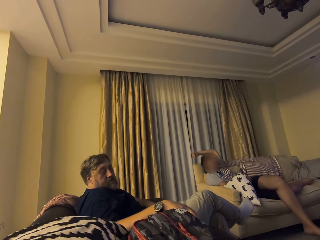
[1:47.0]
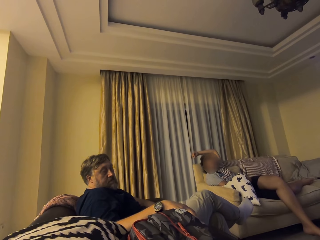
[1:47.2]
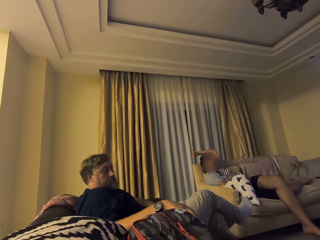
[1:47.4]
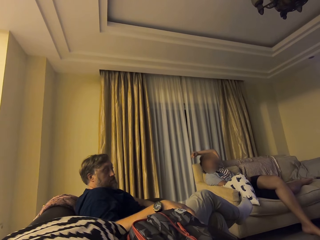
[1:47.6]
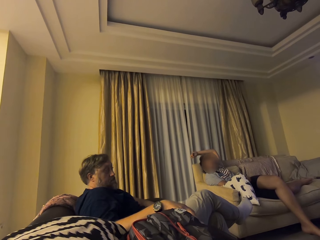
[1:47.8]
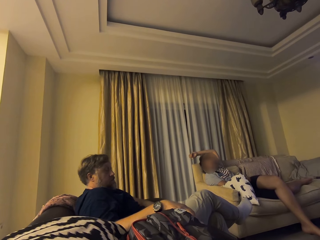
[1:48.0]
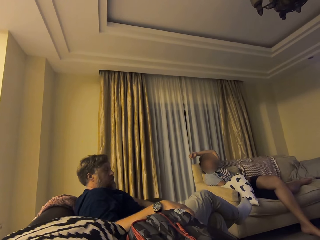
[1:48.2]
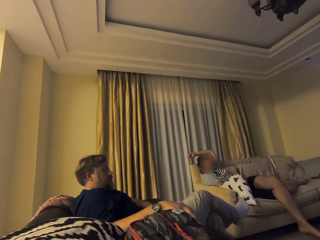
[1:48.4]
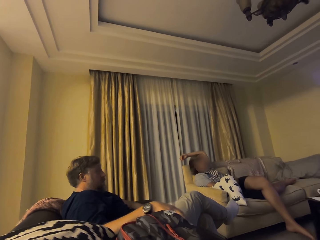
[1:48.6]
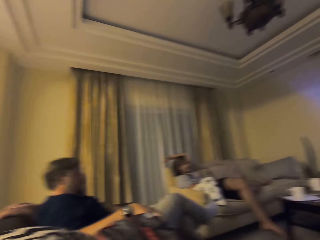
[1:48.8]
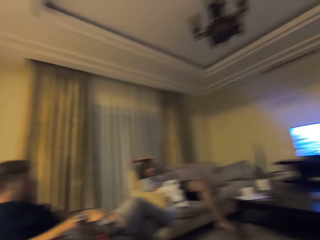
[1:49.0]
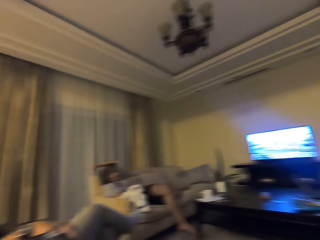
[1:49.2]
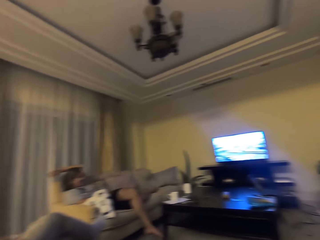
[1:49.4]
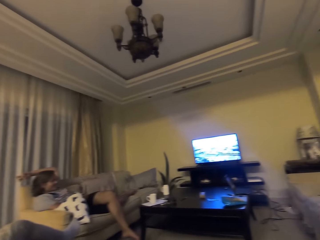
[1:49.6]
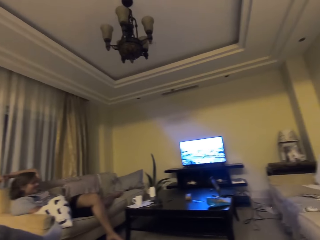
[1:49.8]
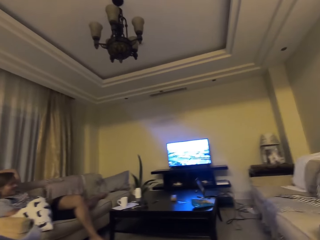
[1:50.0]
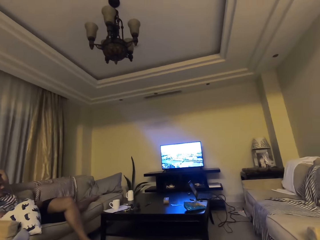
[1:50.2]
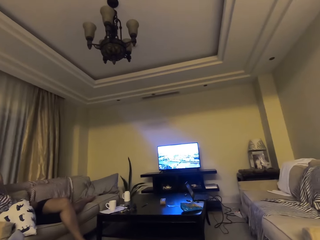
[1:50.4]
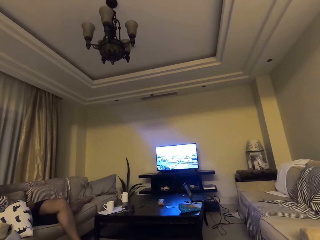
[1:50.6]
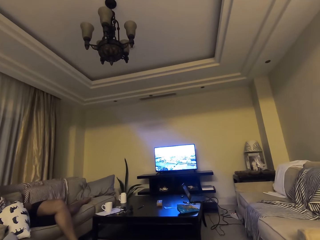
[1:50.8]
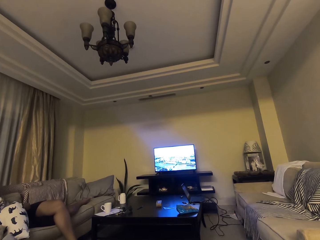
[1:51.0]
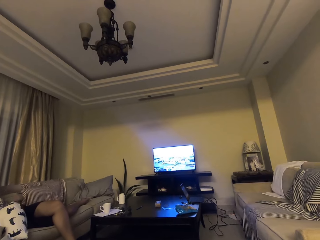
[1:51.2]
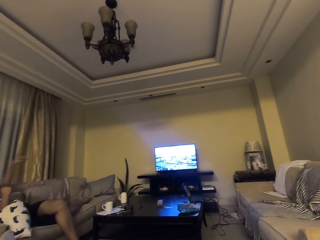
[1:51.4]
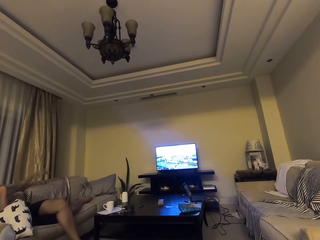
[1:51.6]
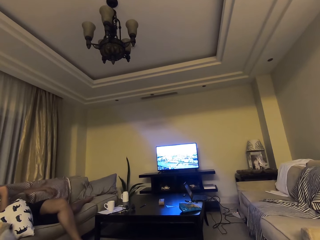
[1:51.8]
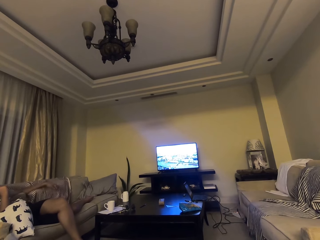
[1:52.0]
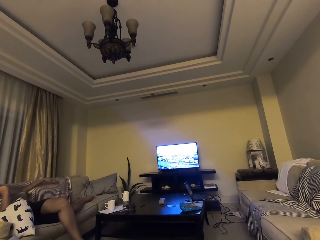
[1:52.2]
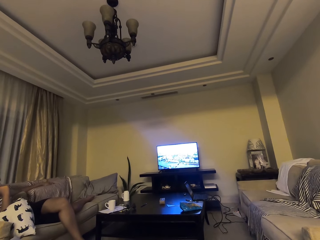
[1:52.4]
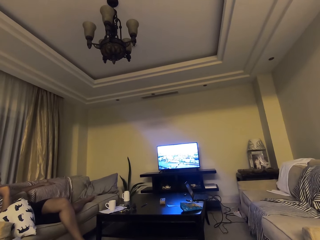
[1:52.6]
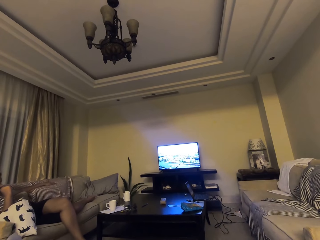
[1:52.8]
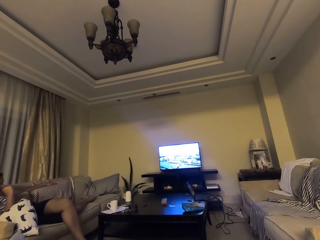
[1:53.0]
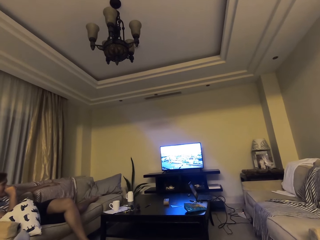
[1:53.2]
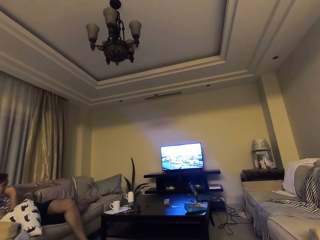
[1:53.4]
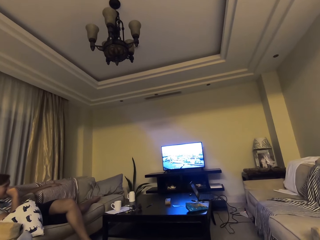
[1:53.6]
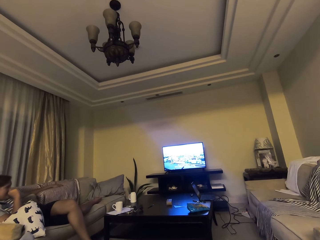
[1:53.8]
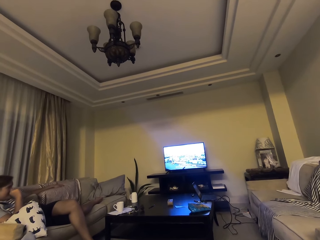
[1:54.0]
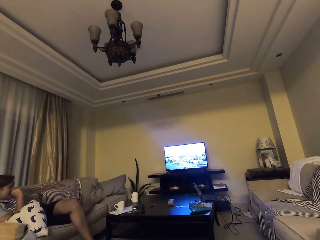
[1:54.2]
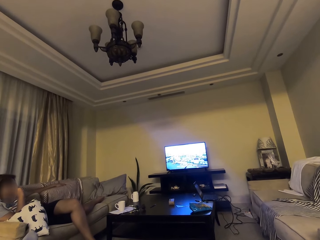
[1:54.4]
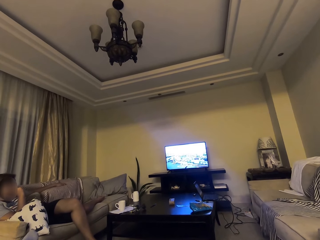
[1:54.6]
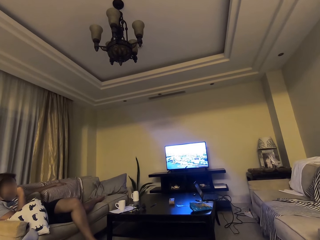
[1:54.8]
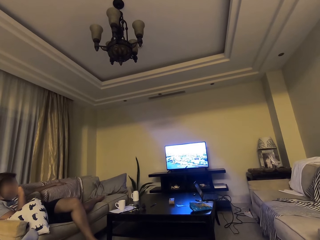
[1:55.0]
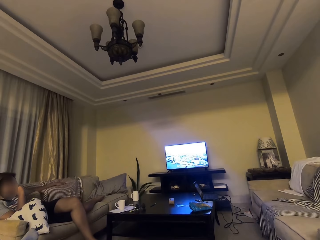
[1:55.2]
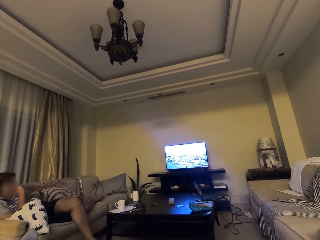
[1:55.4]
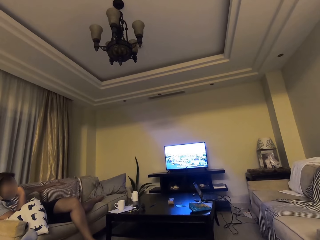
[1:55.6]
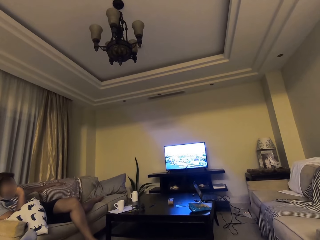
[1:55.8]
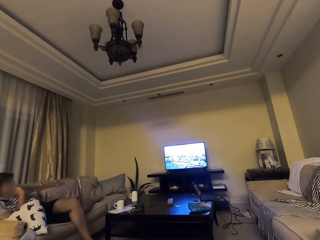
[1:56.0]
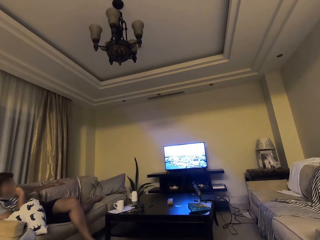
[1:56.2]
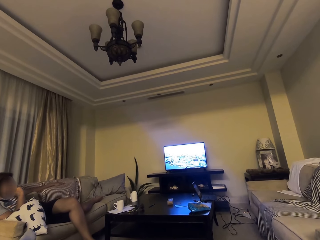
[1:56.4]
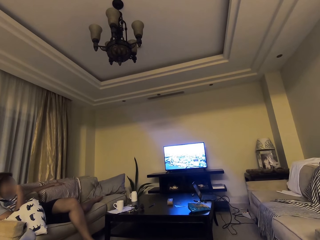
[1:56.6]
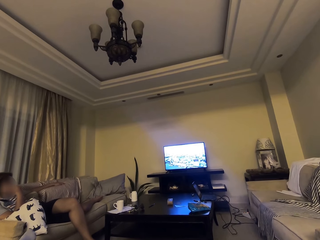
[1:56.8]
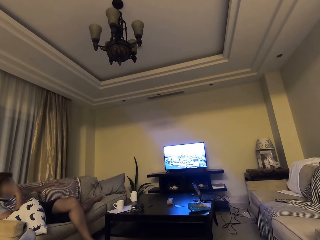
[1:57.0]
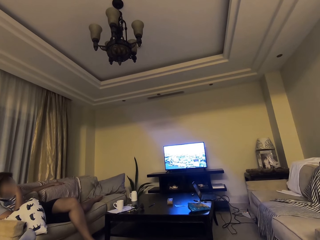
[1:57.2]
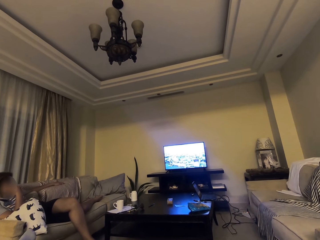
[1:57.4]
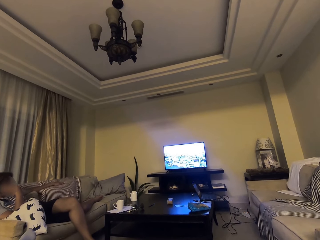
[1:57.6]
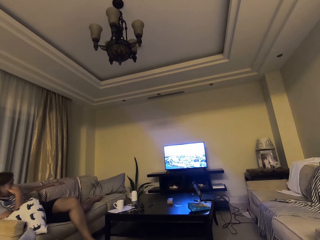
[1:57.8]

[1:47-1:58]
The camera wearer watches the screen.

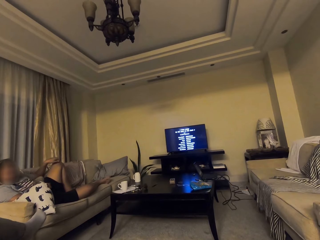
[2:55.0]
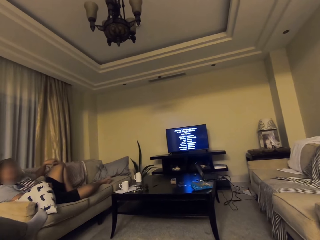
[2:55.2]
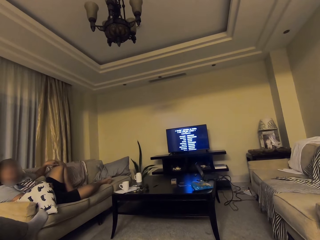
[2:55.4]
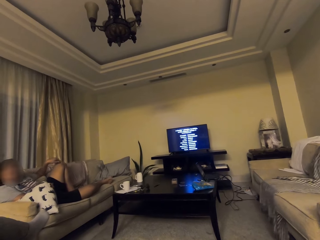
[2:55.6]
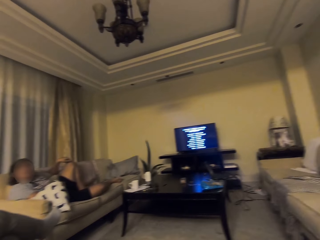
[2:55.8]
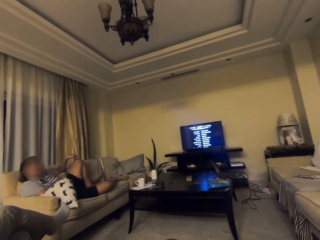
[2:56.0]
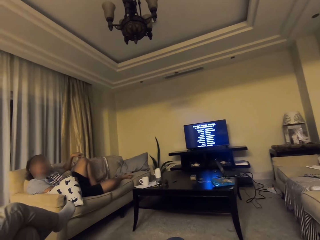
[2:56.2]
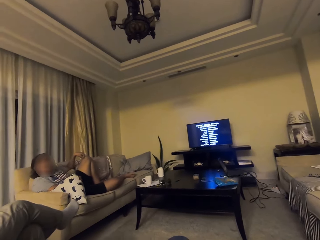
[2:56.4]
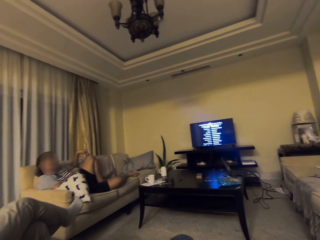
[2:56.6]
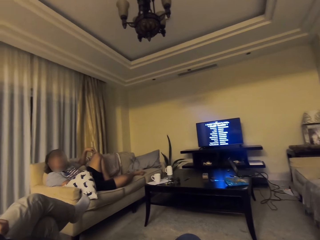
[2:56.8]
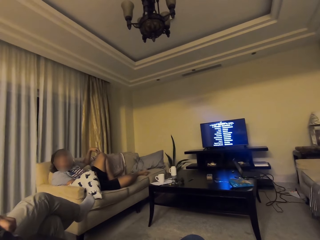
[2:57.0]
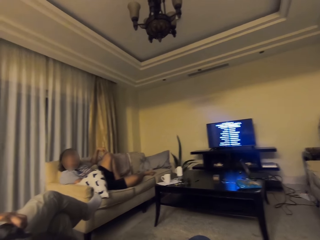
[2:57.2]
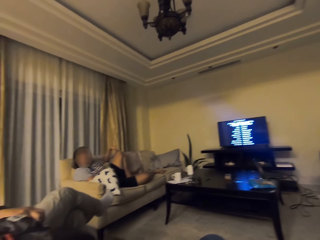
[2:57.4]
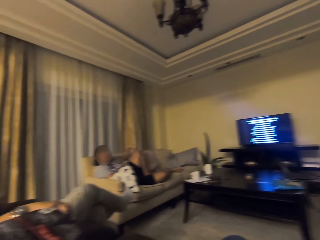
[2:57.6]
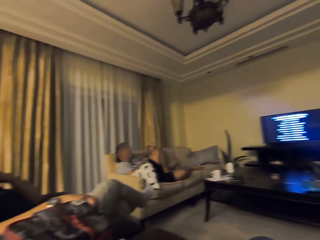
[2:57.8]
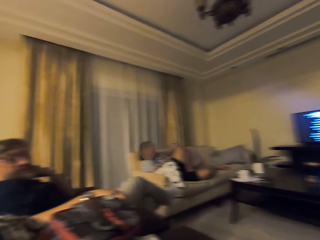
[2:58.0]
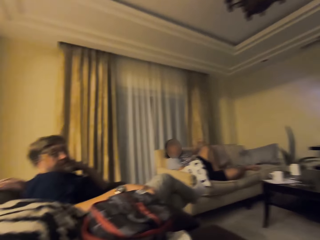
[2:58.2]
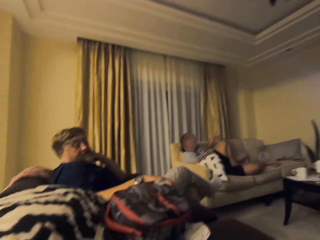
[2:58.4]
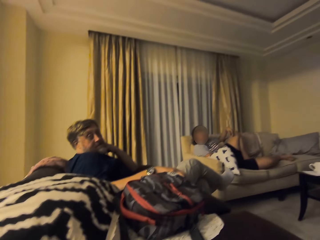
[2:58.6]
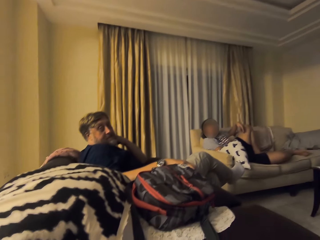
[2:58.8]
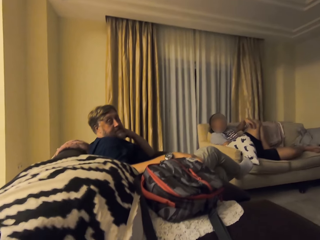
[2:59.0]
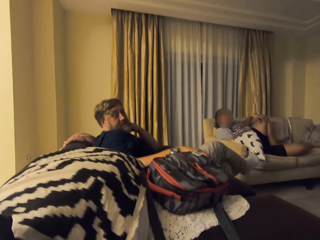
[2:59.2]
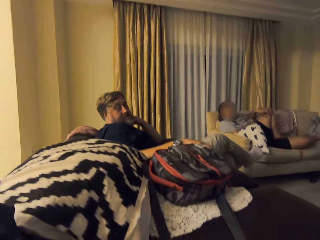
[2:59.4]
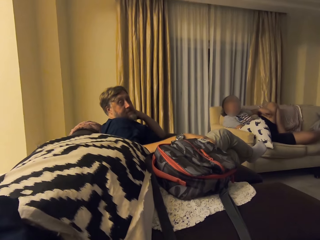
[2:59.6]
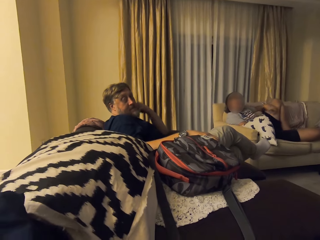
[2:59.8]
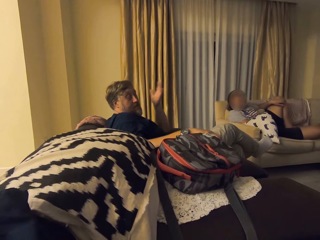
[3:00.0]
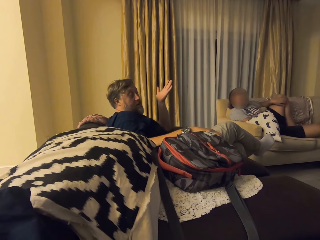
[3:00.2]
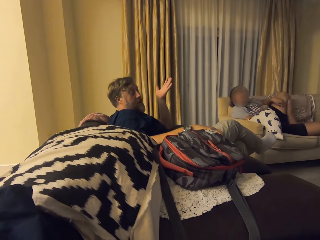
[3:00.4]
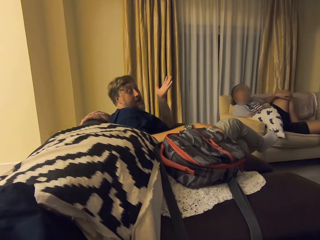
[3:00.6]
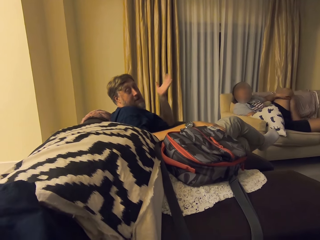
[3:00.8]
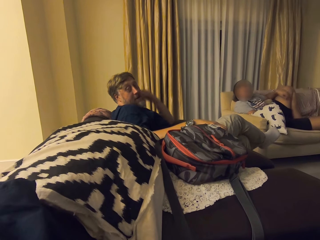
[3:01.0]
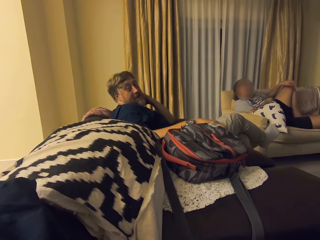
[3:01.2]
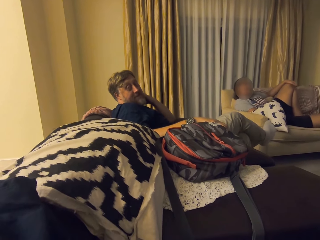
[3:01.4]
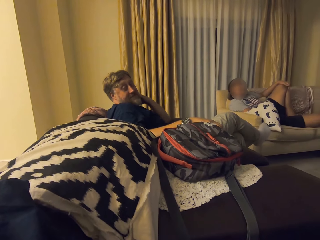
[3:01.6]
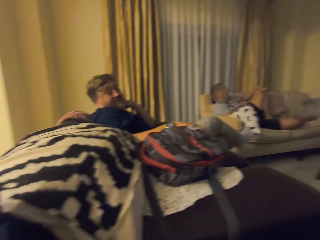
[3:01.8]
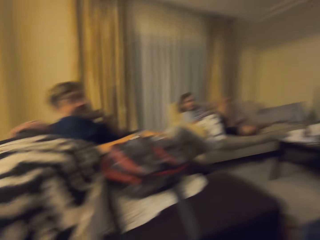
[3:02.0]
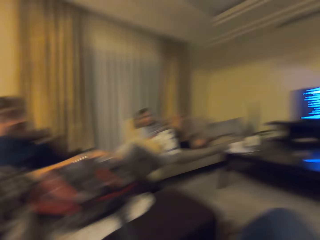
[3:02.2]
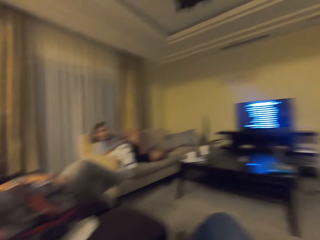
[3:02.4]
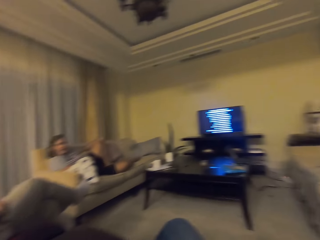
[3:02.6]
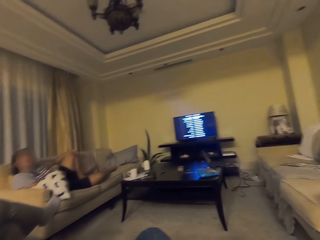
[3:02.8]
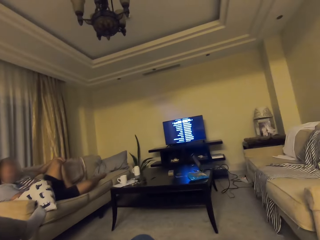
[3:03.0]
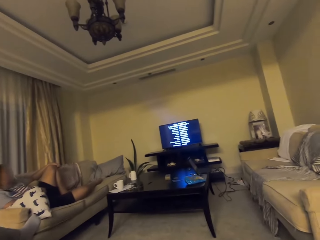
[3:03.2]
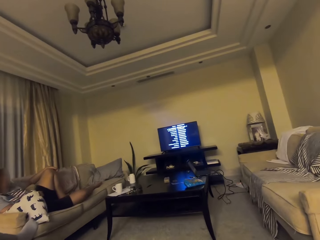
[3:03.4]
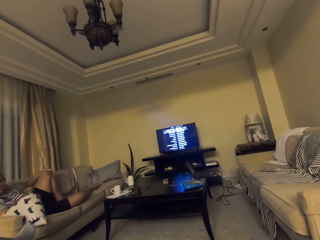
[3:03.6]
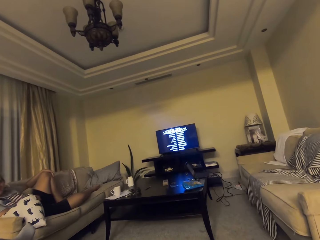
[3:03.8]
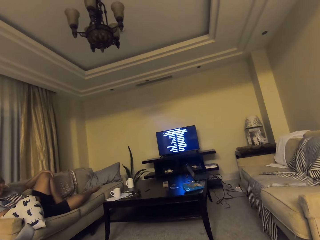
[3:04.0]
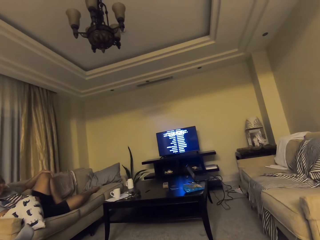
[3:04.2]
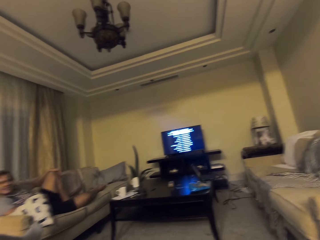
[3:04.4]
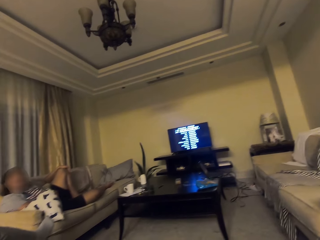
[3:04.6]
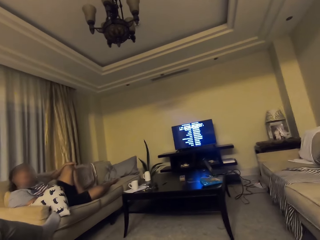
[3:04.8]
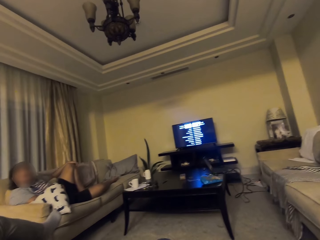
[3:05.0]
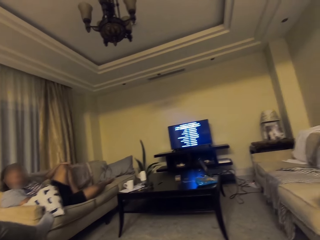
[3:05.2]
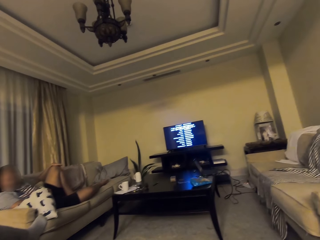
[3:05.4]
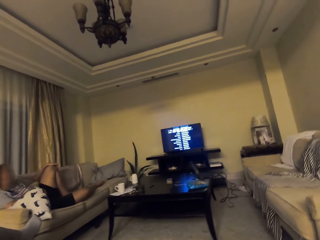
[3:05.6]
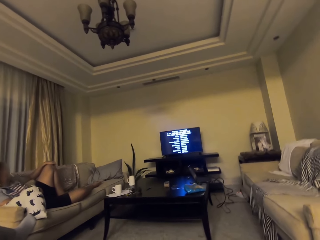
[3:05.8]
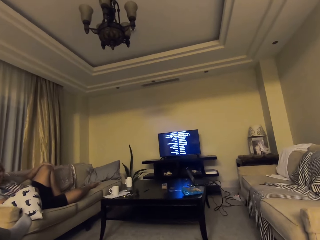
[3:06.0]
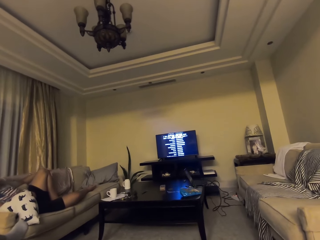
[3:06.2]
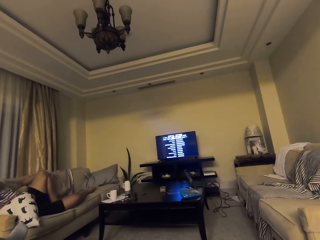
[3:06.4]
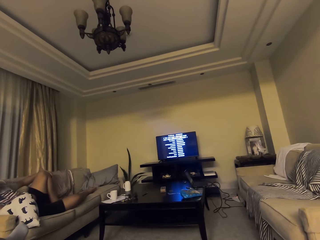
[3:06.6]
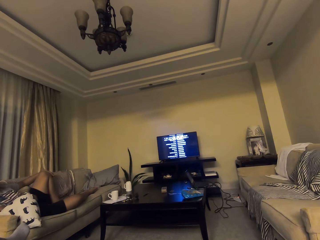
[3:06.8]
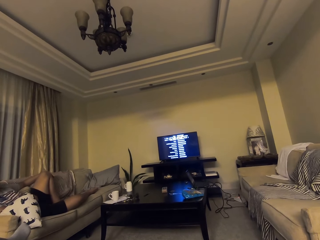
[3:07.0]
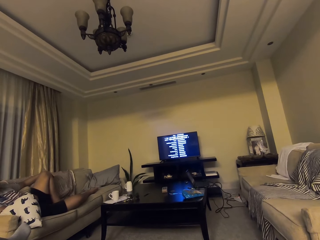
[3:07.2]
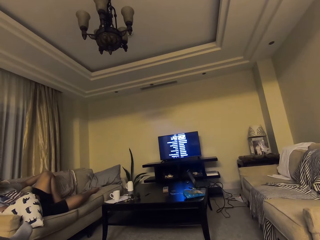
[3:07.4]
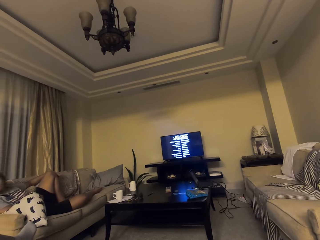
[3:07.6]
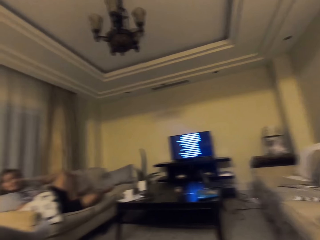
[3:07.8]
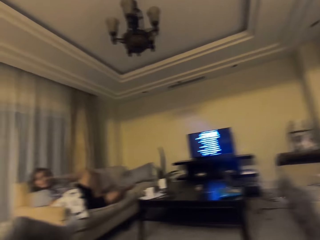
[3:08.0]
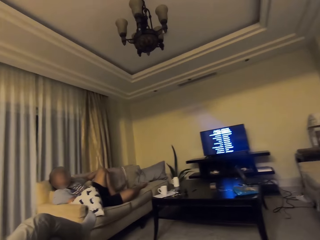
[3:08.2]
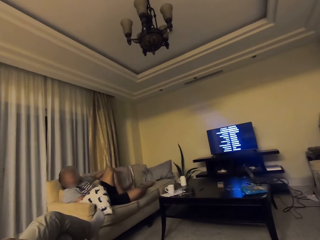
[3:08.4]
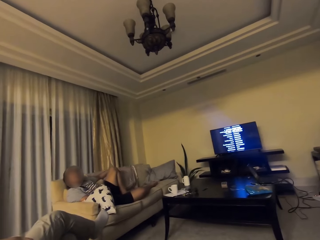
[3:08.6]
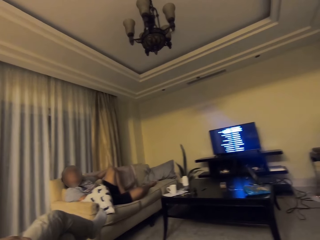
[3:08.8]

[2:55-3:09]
A man scratches the left leg. The camera wearer looks to another man. The other man talks to the camera wearer. The camera wearer looks at the screen.
